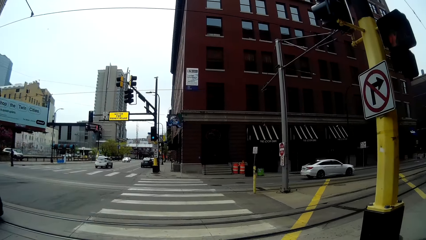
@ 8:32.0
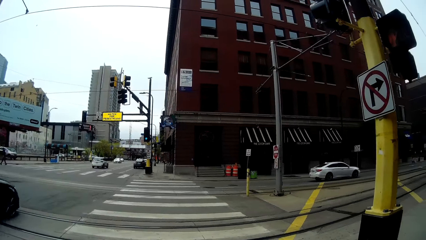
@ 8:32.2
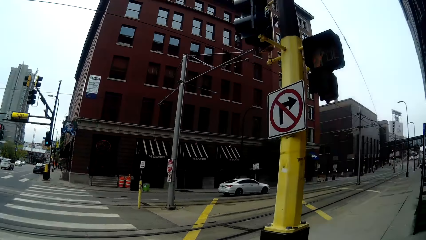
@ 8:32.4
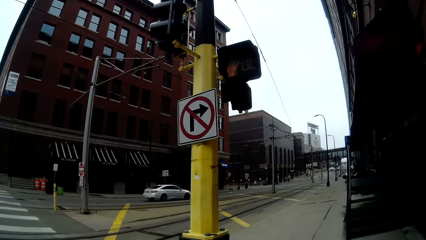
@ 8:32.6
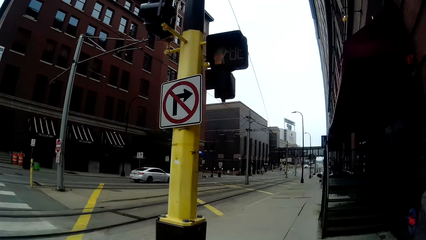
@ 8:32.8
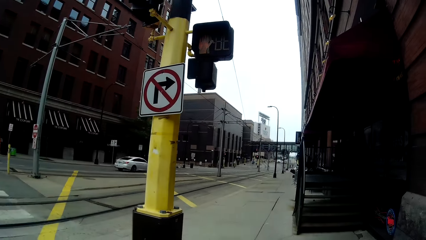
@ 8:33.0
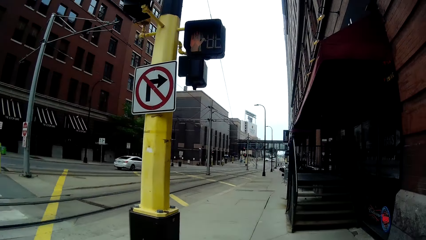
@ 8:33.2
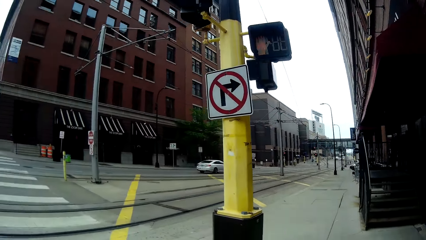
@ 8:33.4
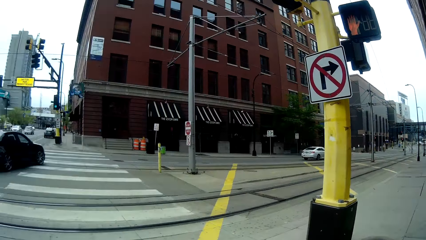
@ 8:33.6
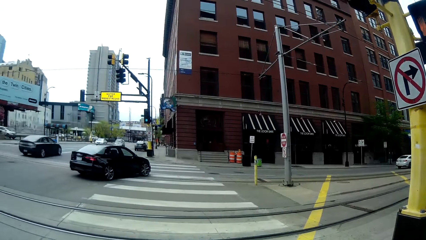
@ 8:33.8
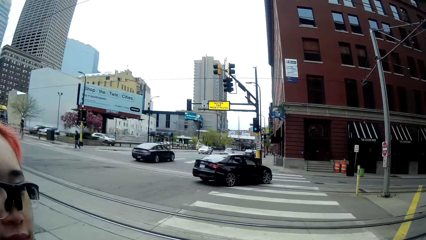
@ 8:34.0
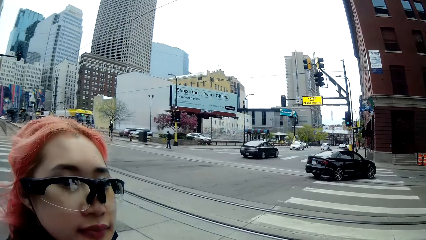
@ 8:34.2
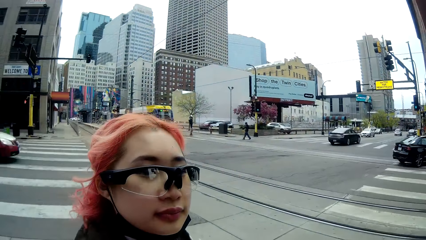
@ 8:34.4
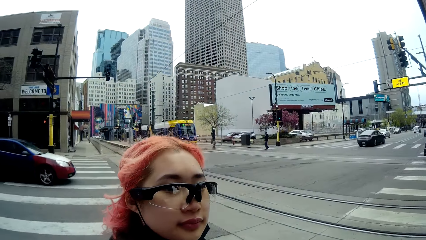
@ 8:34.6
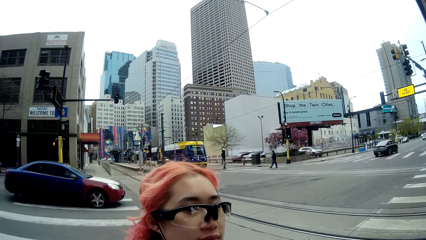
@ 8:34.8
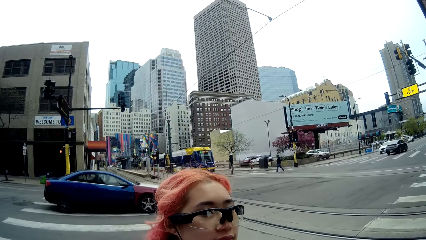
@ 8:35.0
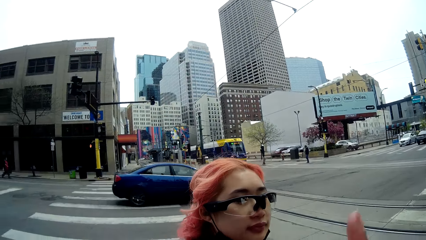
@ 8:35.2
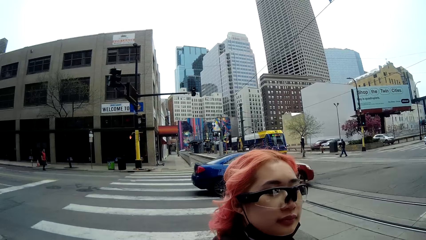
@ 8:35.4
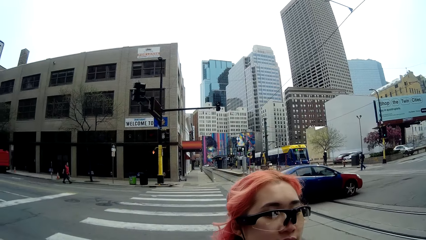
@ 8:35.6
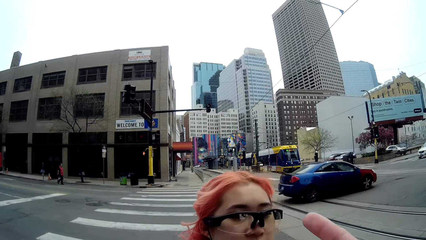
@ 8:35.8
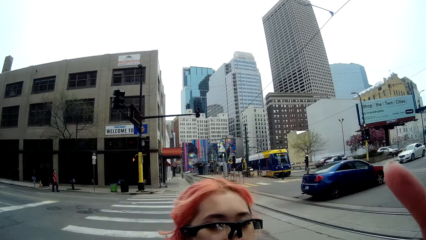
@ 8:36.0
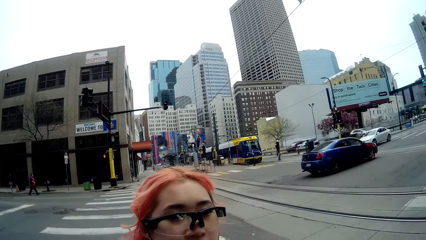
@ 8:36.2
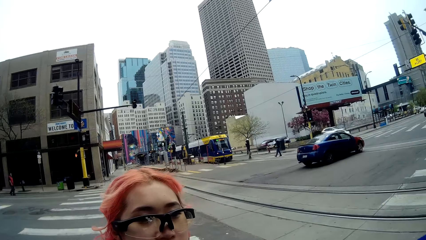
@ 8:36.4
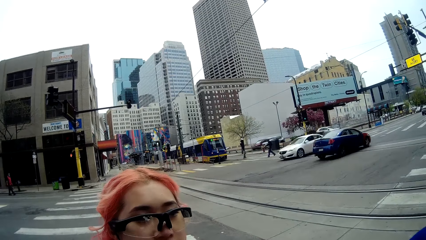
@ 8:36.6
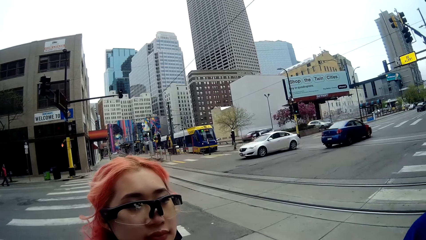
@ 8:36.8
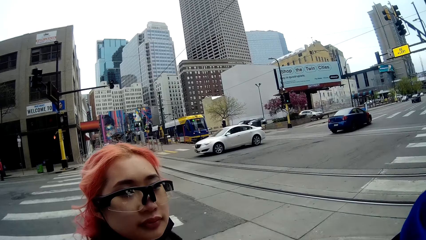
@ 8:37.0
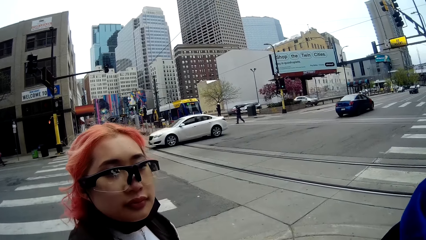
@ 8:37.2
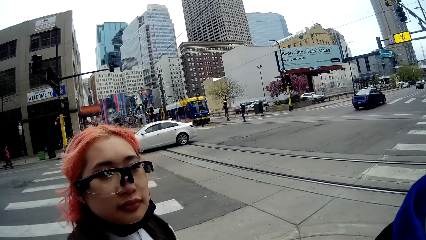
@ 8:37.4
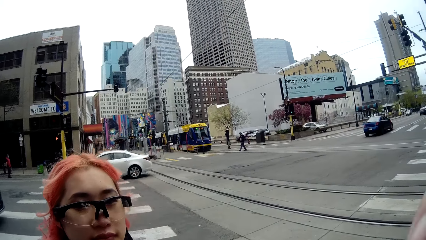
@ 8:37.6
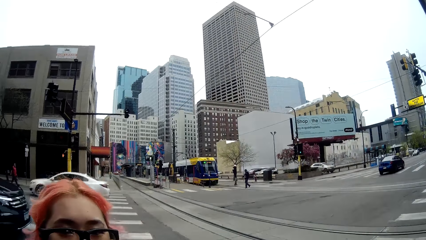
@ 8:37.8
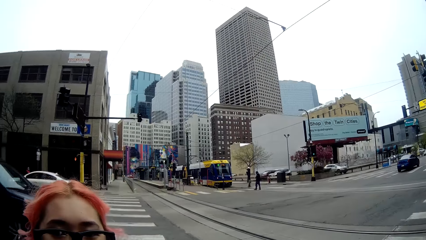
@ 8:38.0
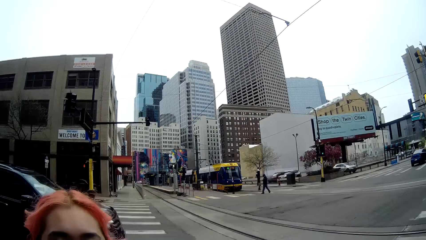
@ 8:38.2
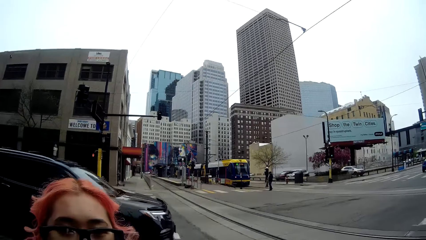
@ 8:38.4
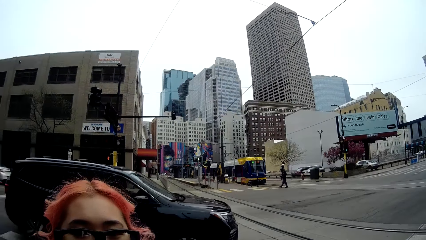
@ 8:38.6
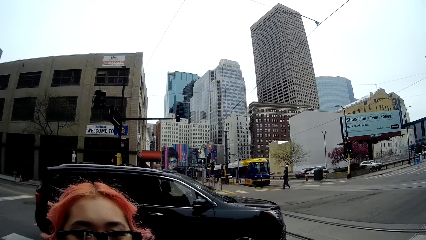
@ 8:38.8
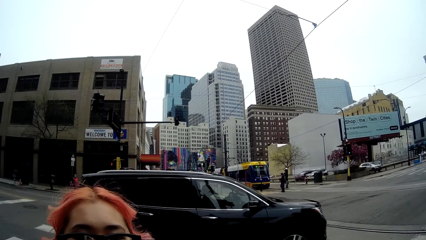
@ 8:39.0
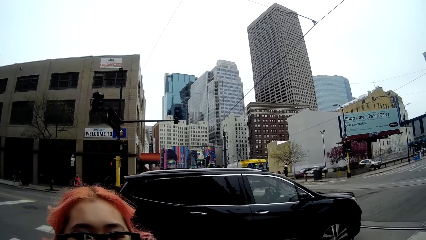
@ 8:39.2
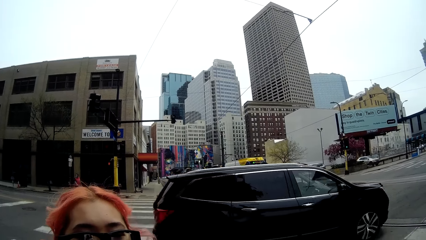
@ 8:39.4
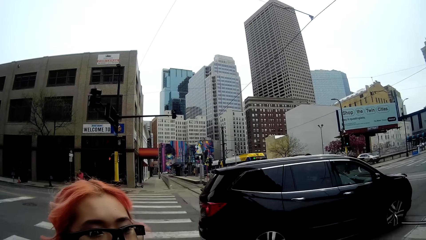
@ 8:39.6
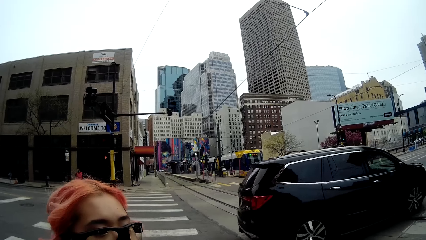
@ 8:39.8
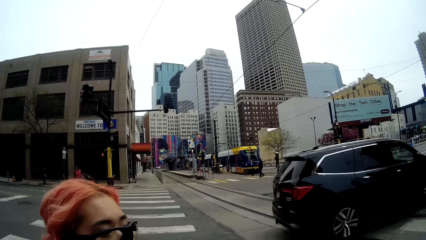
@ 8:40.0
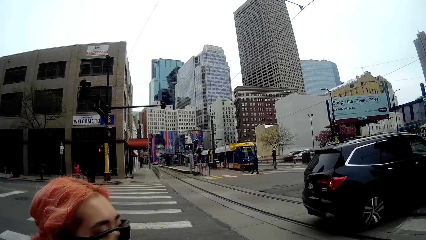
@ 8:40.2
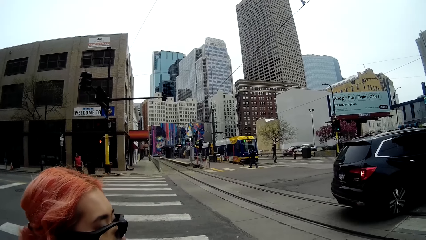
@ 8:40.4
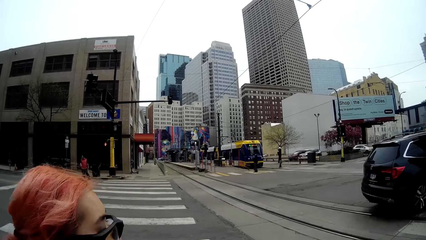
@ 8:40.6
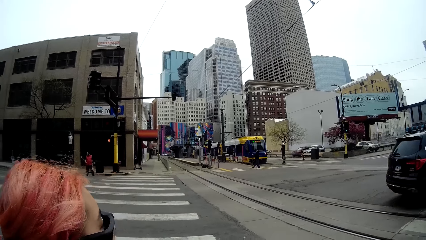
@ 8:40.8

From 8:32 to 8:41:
The camera wearer and the woman stop at other zebra markings. The camera wearer gesticulates with her right hand.

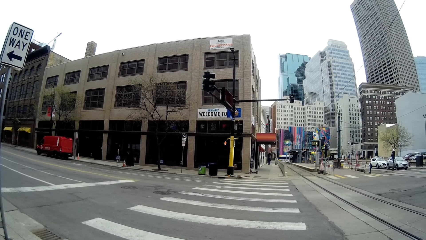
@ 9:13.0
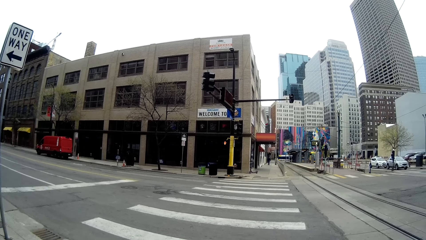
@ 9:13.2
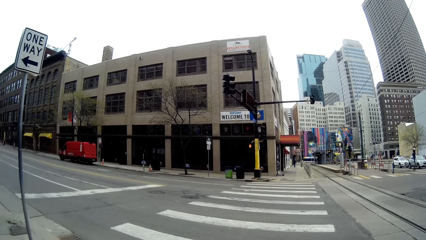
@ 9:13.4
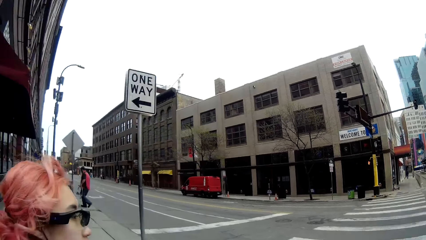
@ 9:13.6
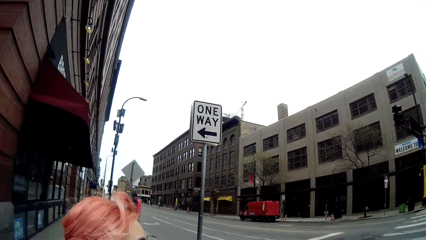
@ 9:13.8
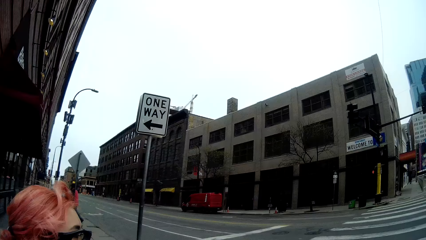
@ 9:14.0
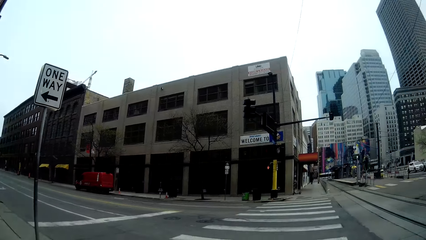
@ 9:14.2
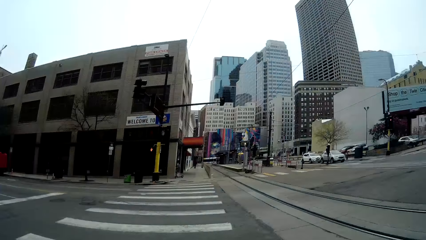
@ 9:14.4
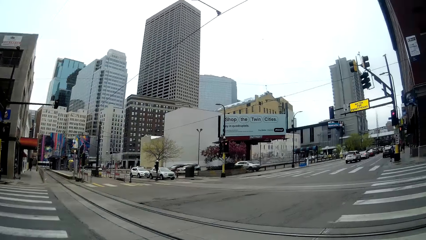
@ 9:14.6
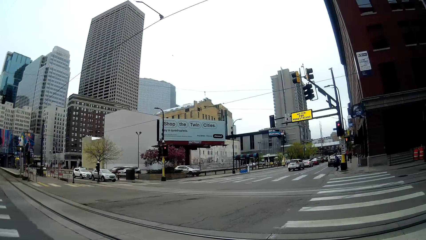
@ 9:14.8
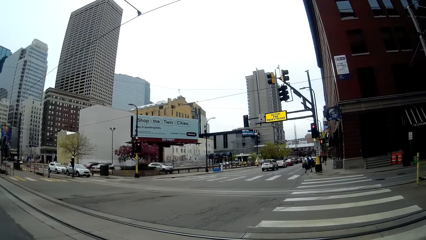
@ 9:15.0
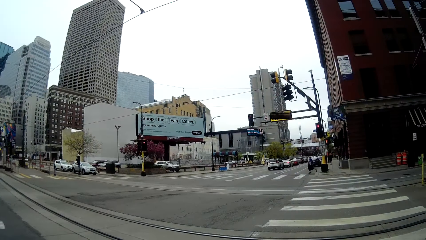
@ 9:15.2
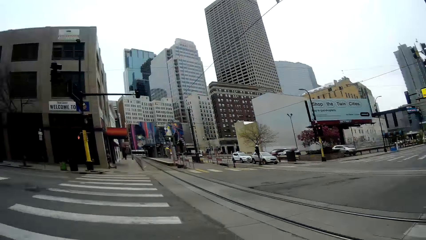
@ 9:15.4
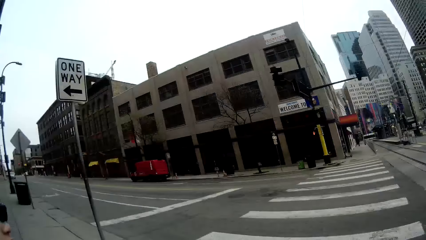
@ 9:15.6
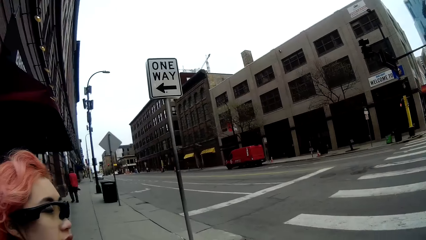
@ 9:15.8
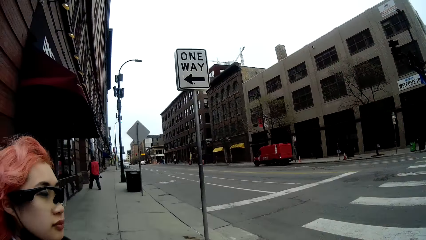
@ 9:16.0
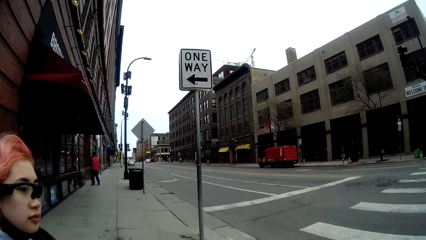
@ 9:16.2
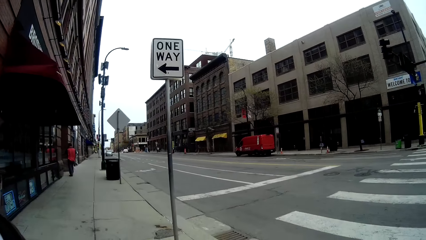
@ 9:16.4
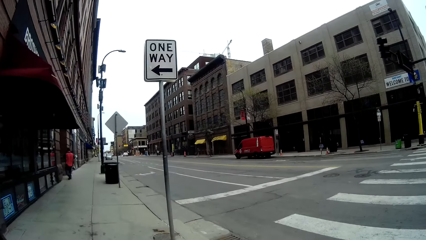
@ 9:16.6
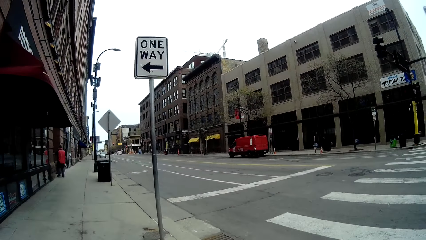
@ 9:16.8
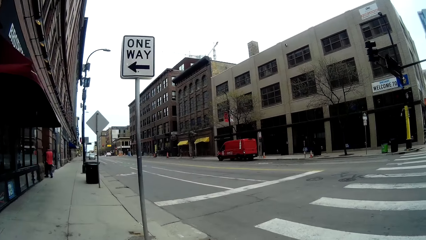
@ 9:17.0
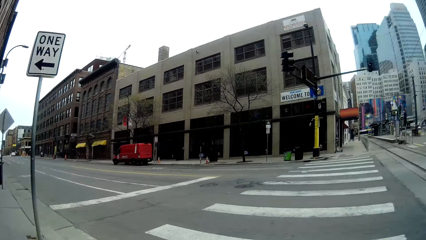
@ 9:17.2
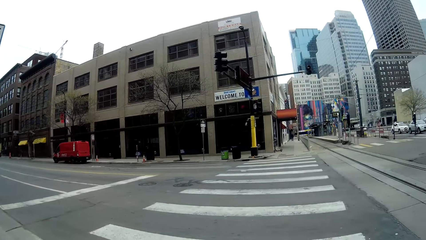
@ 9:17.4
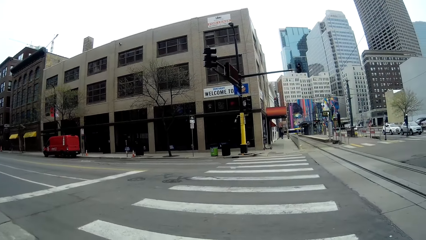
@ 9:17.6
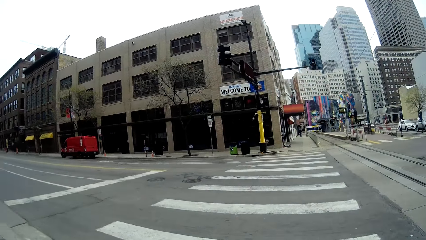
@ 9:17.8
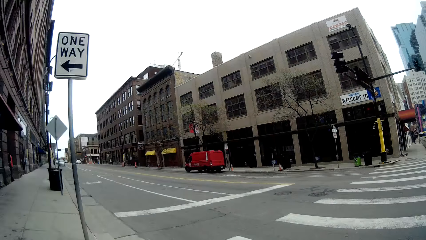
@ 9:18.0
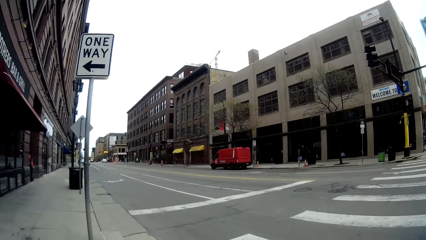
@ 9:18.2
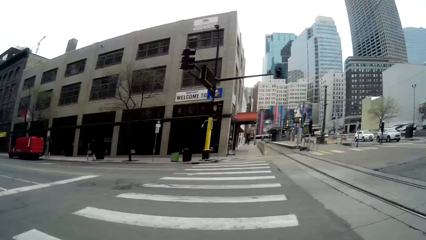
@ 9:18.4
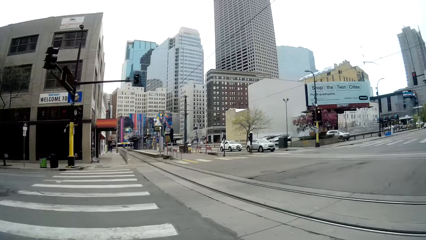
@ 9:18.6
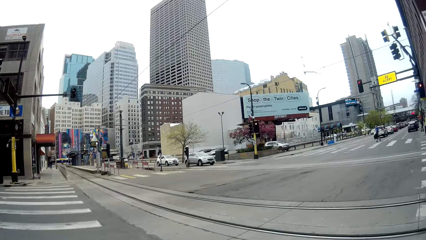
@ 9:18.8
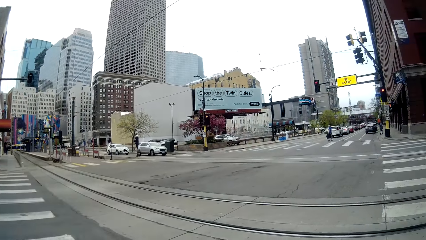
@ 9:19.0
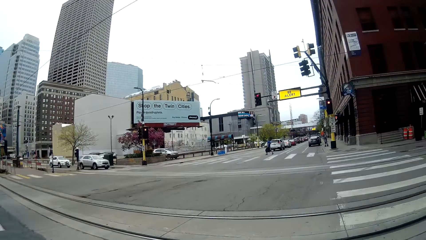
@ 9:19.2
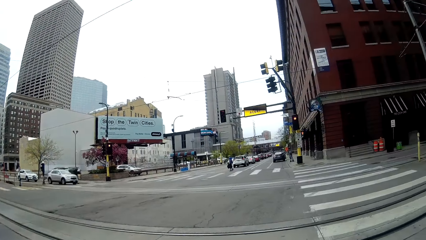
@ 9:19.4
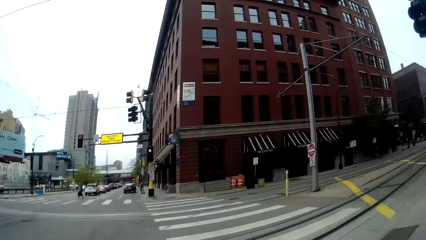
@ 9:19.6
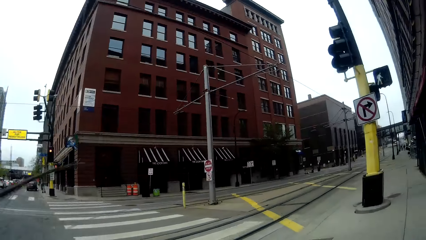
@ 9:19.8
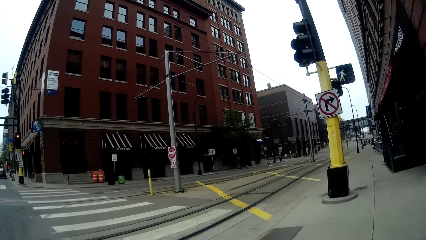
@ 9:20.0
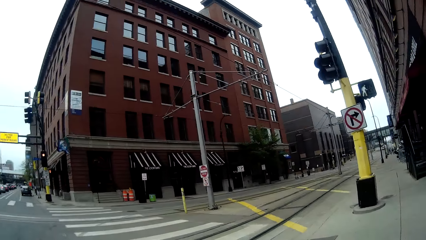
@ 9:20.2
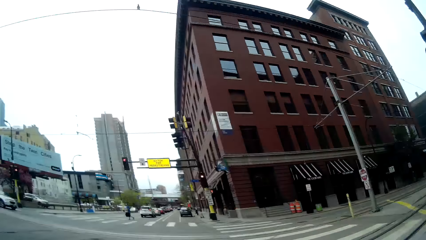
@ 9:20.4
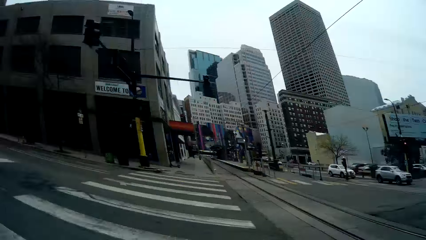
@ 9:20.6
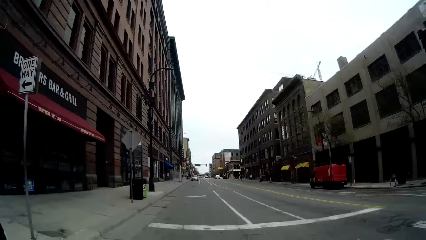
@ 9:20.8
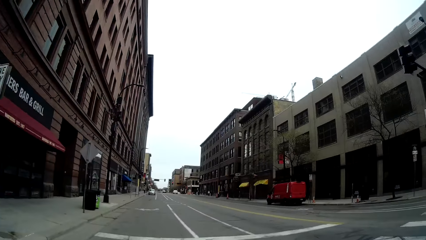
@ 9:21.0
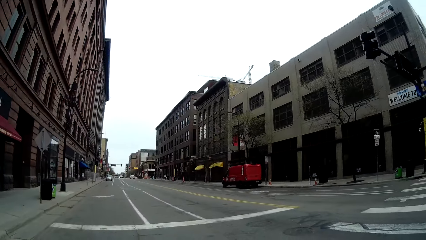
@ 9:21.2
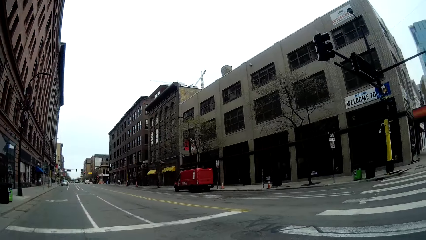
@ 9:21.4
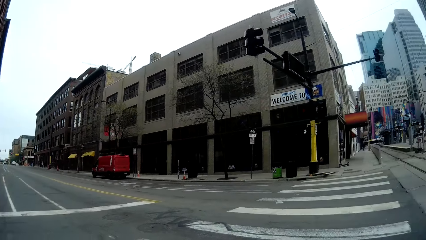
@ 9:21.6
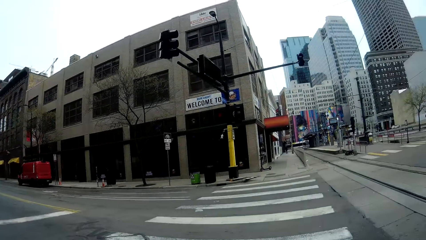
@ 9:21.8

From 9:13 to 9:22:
The camera wearer looks on the right side of the road. They look on the left side of the road. They look around. They cross the zebra crossing.
